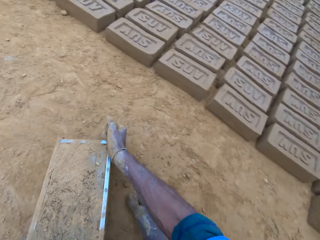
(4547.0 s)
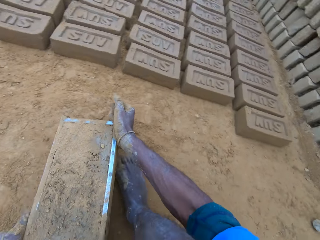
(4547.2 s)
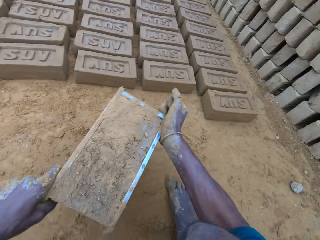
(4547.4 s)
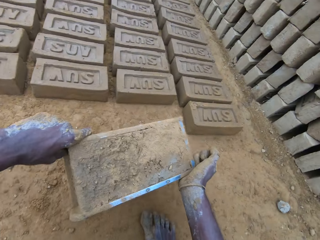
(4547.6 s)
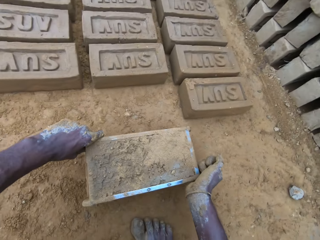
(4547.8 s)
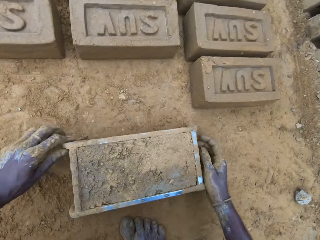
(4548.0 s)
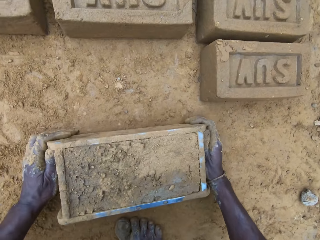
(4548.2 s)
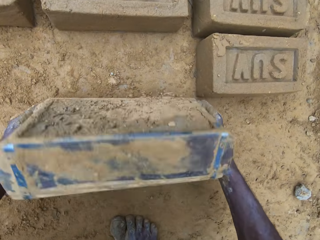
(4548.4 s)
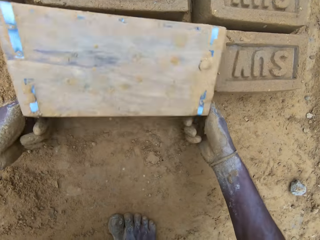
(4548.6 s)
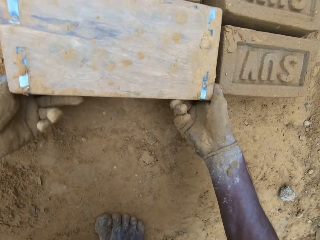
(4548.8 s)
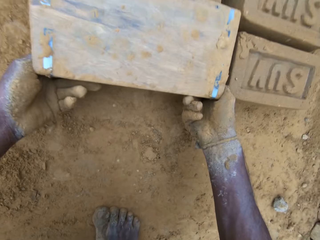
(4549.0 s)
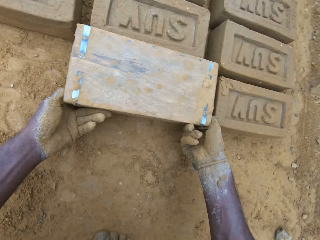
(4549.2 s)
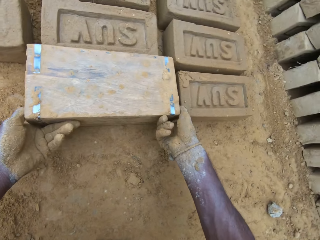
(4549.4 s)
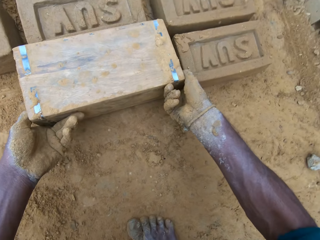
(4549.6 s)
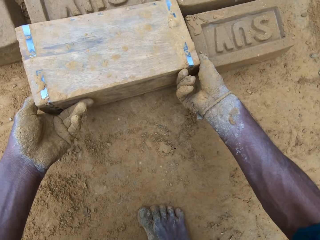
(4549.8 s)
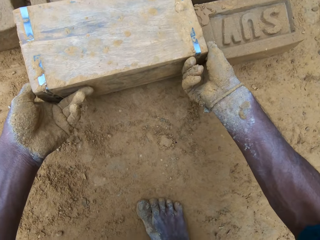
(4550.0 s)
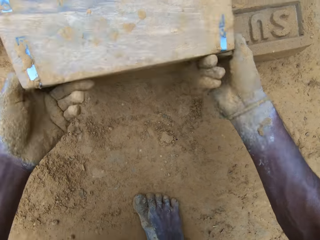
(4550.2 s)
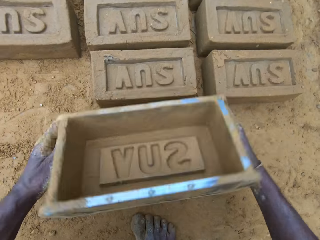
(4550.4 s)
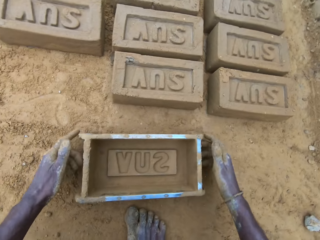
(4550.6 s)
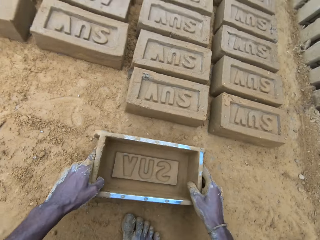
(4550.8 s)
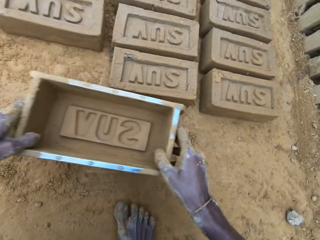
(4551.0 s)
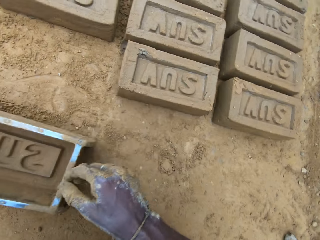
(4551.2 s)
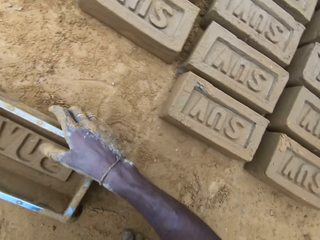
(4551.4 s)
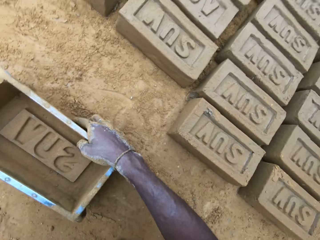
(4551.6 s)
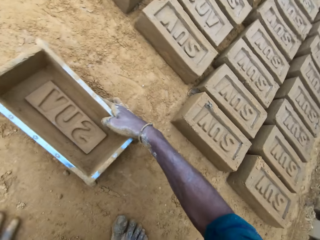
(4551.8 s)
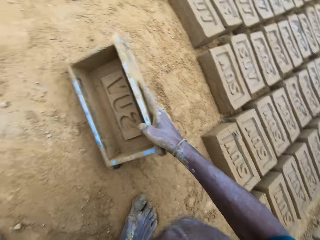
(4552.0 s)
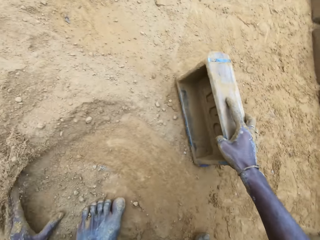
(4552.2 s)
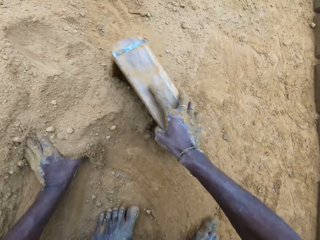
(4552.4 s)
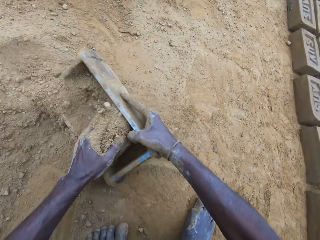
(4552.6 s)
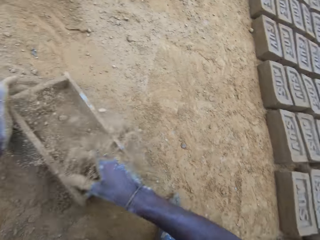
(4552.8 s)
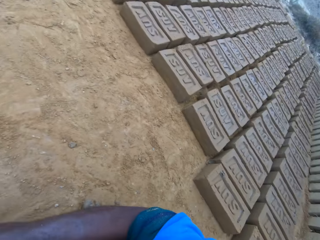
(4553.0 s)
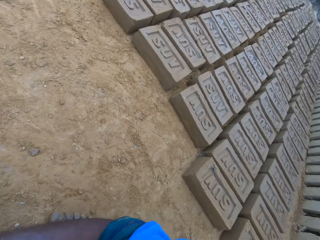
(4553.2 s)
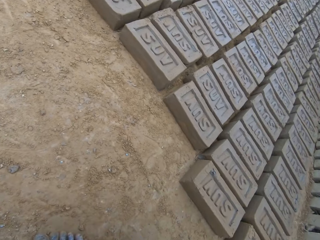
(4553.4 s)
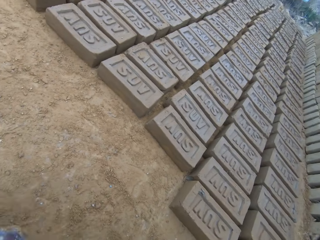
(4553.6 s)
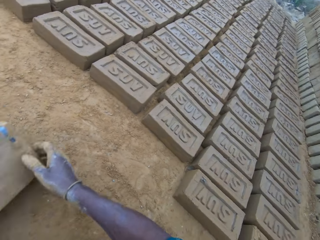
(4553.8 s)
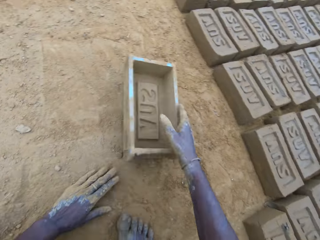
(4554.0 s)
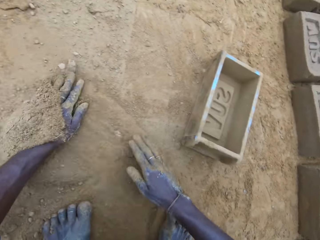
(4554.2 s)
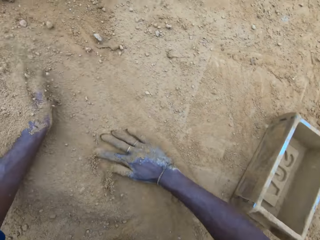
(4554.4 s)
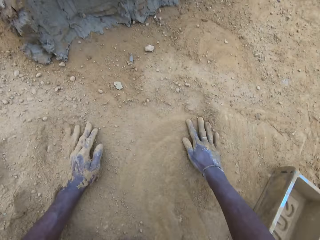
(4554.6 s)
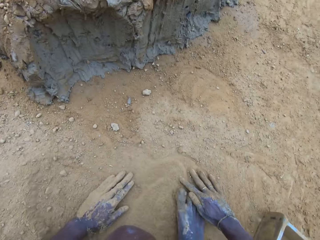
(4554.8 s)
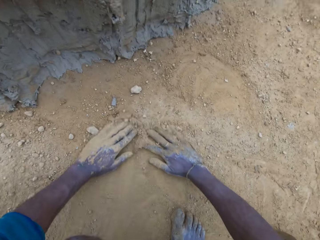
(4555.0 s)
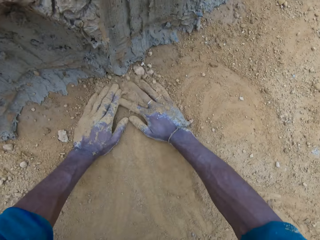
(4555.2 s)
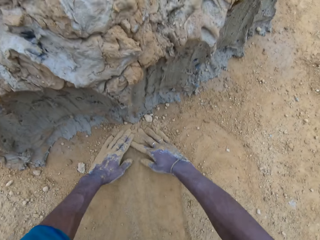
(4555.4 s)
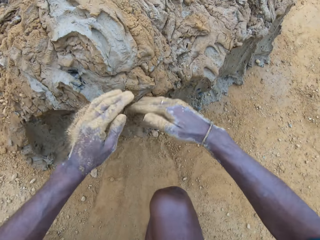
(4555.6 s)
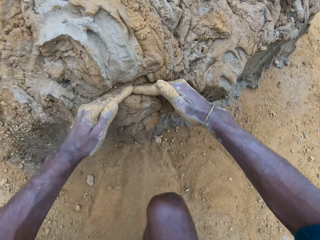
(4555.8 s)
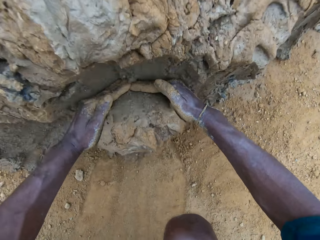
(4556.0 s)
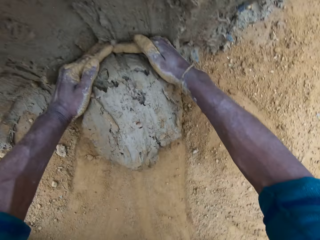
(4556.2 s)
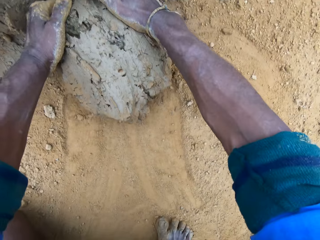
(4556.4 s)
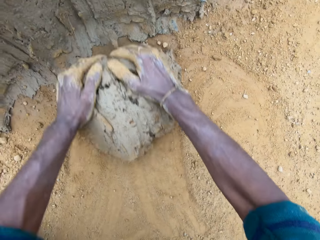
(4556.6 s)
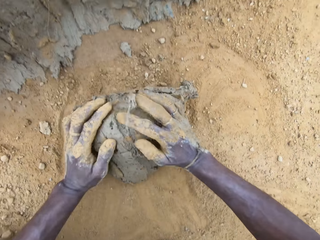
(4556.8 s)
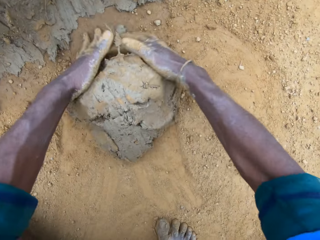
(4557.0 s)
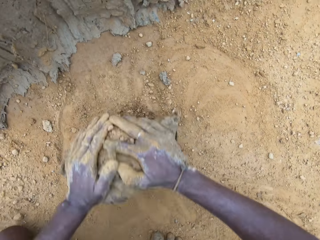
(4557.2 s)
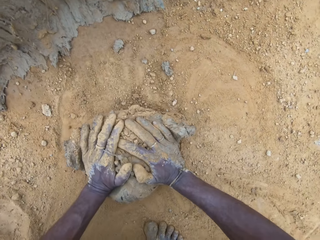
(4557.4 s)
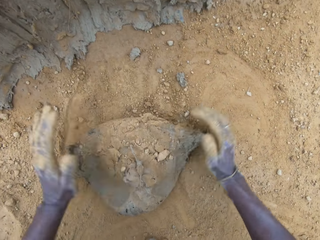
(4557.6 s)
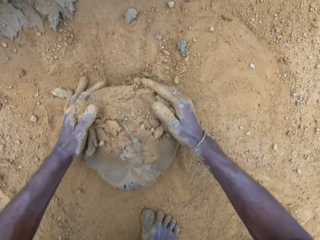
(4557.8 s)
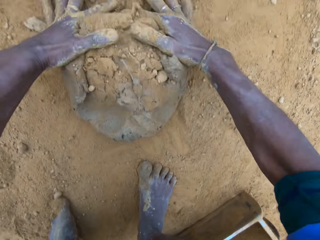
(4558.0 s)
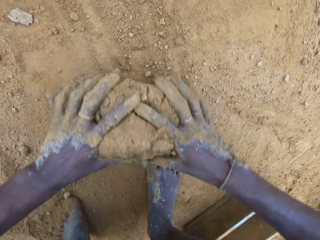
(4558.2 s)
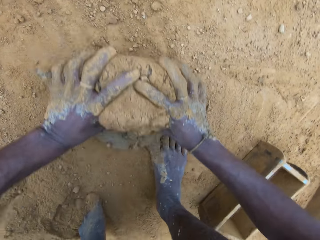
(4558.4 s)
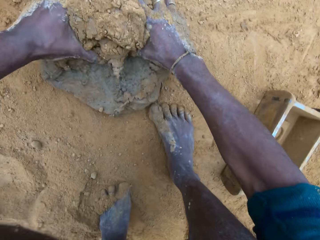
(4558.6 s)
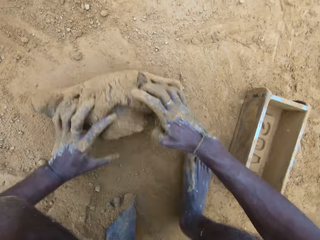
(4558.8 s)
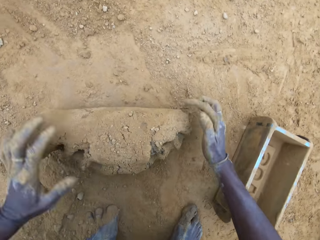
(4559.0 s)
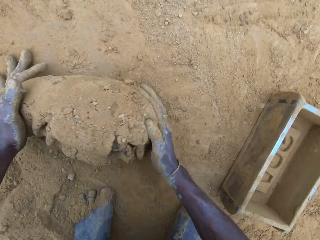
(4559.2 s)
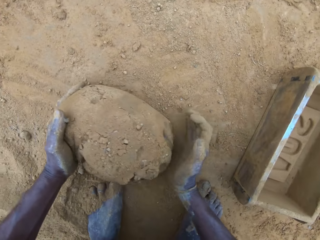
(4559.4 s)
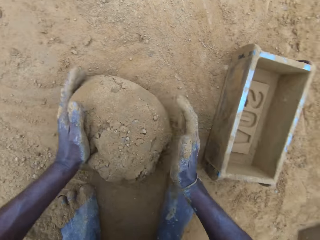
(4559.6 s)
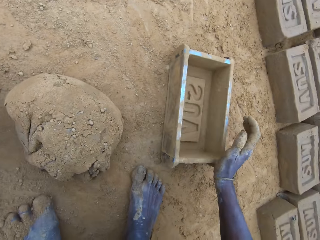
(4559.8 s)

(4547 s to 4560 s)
The camera wearer moves the brick mold on the ground. He lifts the brick mold. He puts down the brick mold. He removes the brick mold from the molded brick. He turns the brick mold upside down. He drops the brick mold on the ground. He moves the brick mold on the ground. He lifts the brick mold. He puts down the brick mold. He pours sand into the brick mold. He scoops sand with the brick mold. He pours out sand from the brick mold. He drops the brick mold on the ground. He swipes his hands on the ground. He takes out part of the clay mix on the ground. He rolls the clay mix on the ground.

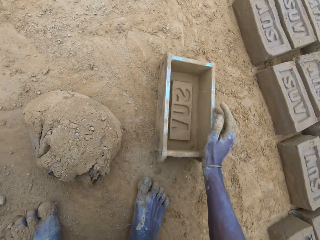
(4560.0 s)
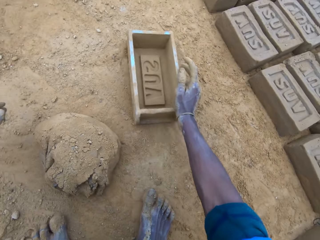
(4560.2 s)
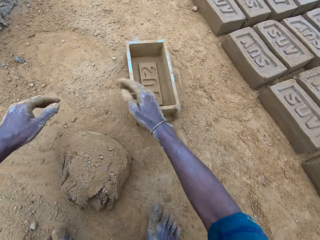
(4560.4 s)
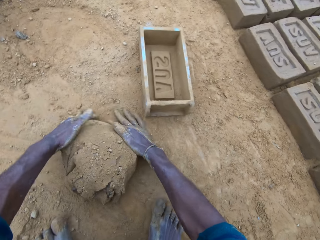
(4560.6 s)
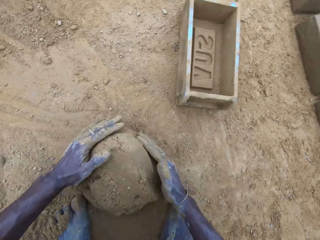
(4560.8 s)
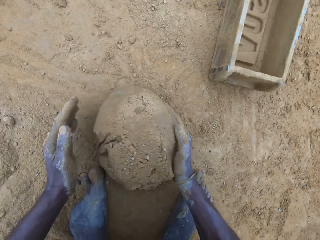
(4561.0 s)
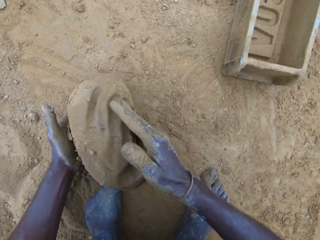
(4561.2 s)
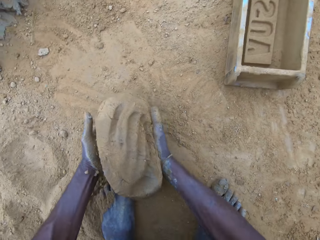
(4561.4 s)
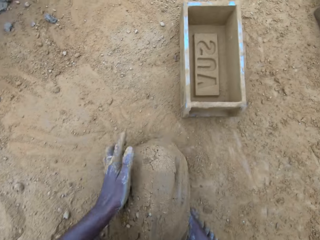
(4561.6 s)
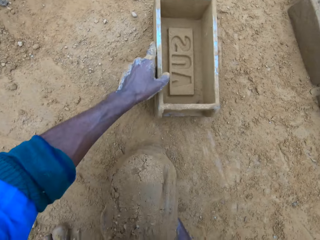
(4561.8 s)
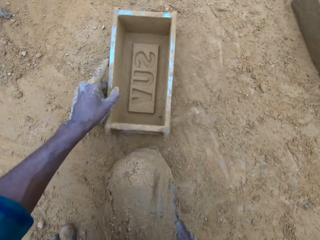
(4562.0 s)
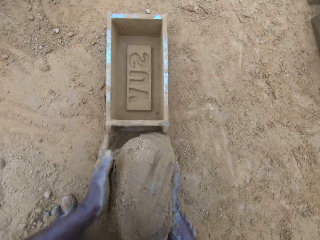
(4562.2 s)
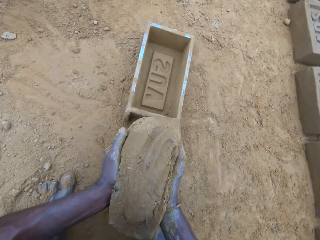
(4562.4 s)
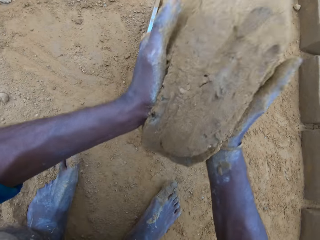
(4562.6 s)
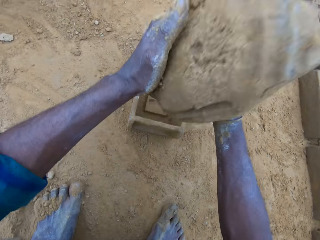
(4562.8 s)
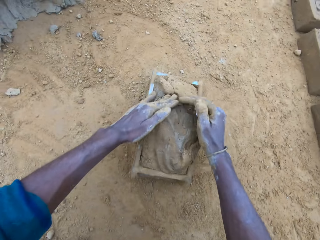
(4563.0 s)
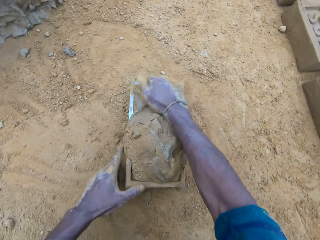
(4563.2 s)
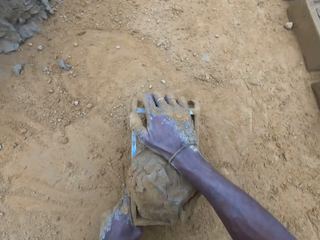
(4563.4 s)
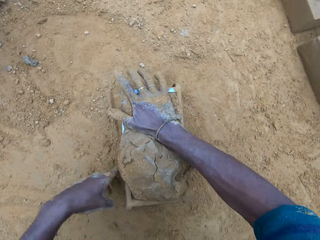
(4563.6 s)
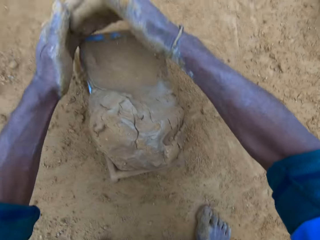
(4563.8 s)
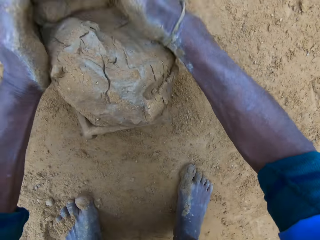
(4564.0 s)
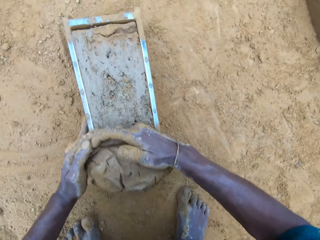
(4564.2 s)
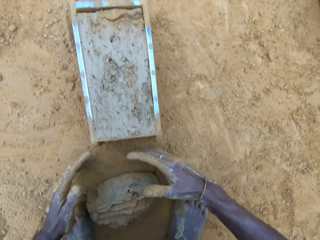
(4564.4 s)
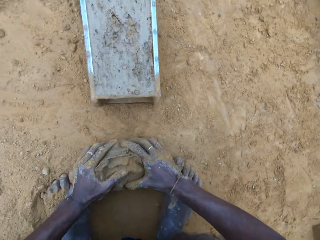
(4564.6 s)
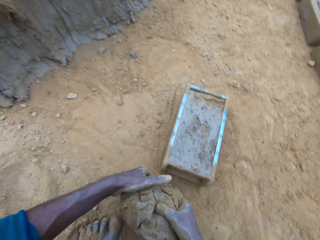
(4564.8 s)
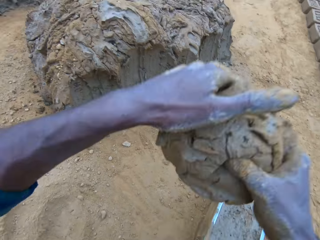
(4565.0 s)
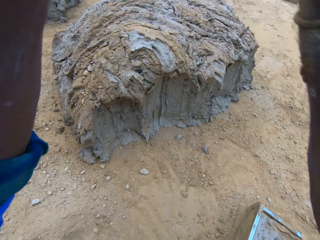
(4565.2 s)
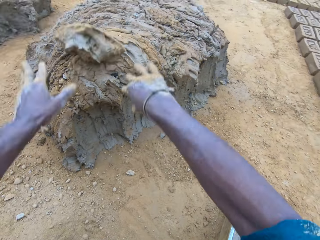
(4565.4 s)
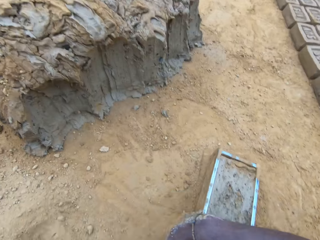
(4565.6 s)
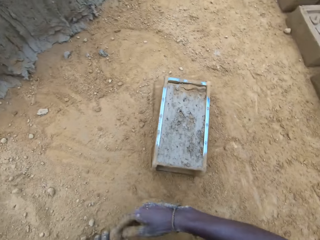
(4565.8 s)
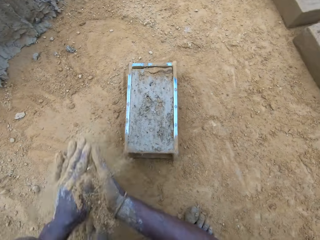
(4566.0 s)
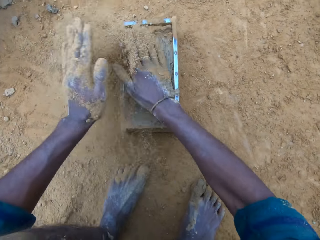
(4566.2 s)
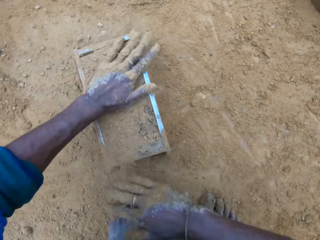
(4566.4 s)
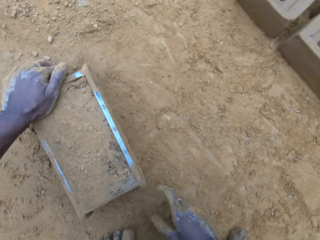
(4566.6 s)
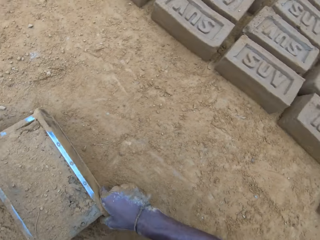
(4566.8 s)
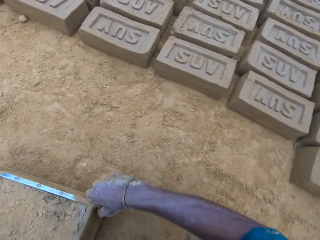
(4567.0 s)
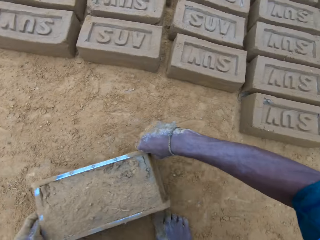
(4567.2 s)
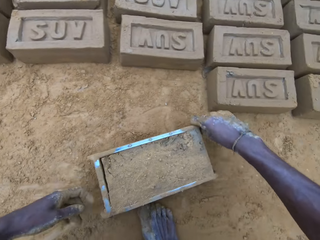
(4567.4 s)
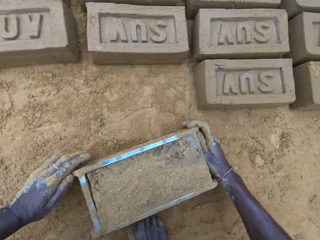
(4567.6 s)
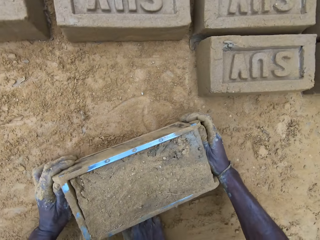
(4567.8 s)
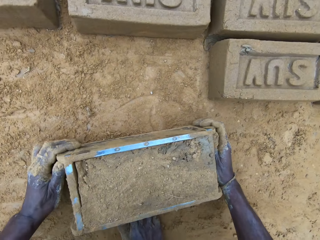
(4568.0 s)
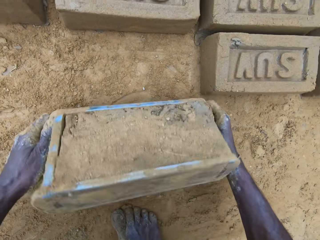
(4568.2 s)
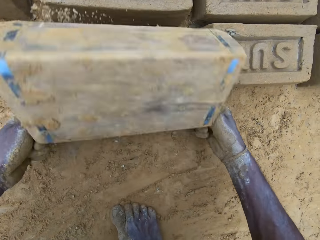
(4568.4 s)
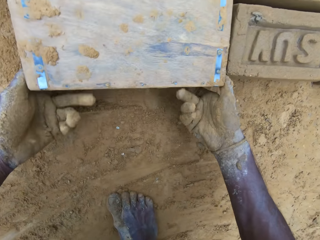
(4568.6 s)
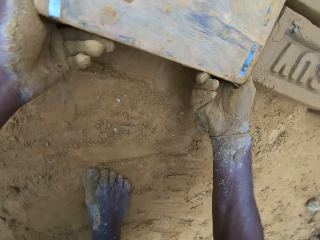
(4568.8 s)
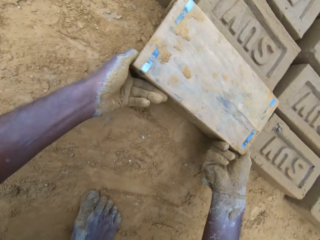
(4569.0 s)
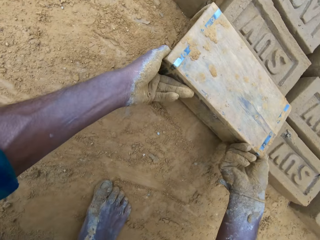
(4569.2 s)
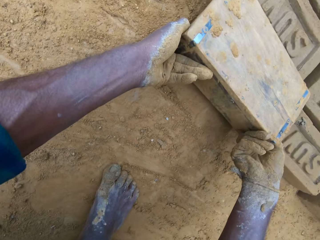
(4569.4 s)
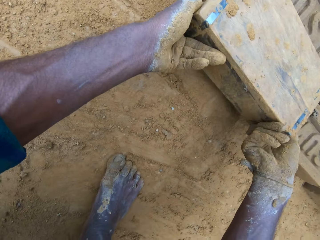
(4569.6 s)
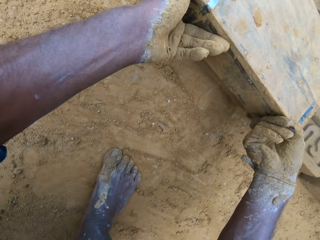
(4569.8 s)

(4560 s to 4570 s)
The camera wearer moves the brick mold on the ground. He carries the clay mix from the ground. He moves the brick mold on the ground. He drops the clay mix in the brick mold. He levels up the brick mold with the clay mix with his hands. He presses the clay against the brick mold. He removes the excess clay. He carries the clay mix from the ground. He drops the clay mix in his hands on the clay mix on the ground. He pours sand on the clay mix in the brick mold. He moves the brick mold on the ground. He removes the brick mold from the molded brick. He turns the brick mold upside down.
